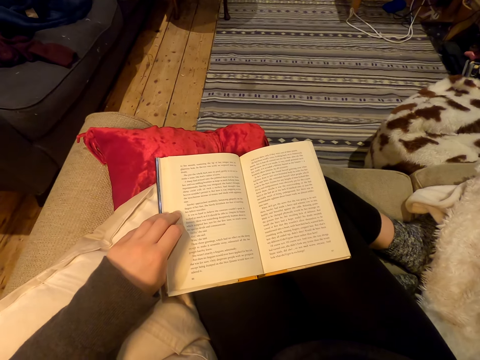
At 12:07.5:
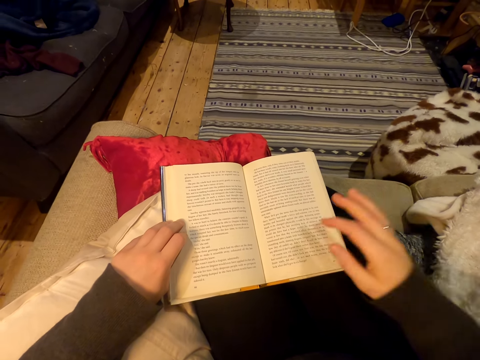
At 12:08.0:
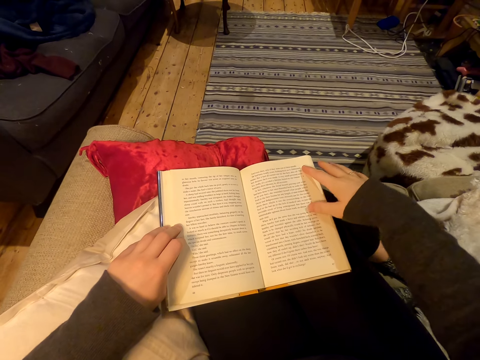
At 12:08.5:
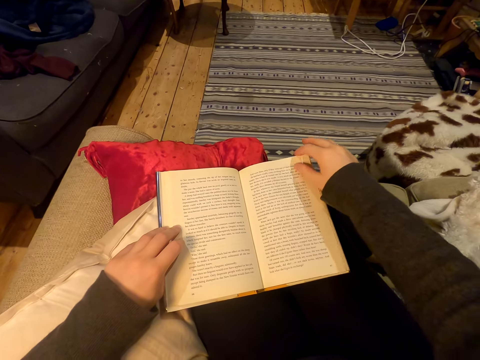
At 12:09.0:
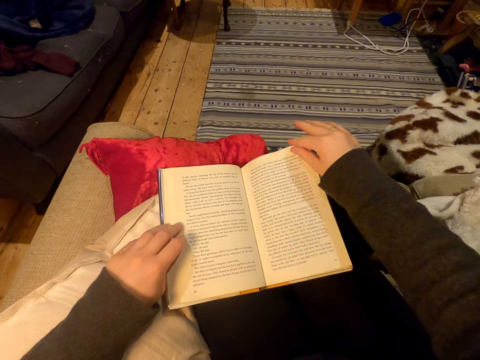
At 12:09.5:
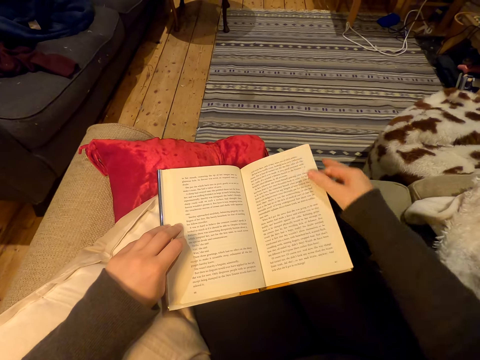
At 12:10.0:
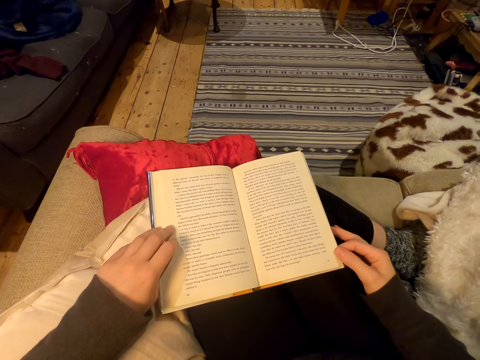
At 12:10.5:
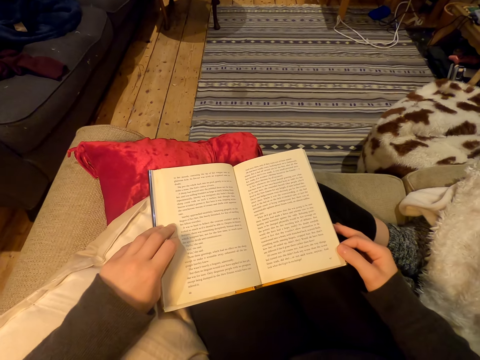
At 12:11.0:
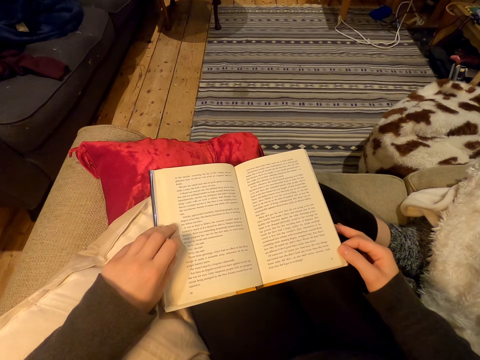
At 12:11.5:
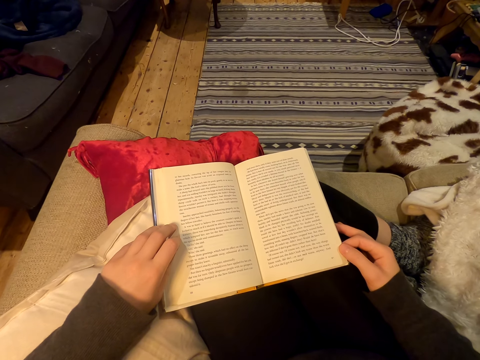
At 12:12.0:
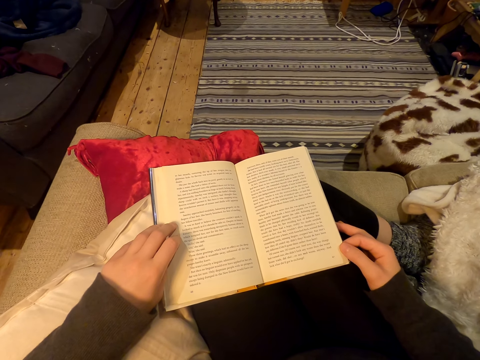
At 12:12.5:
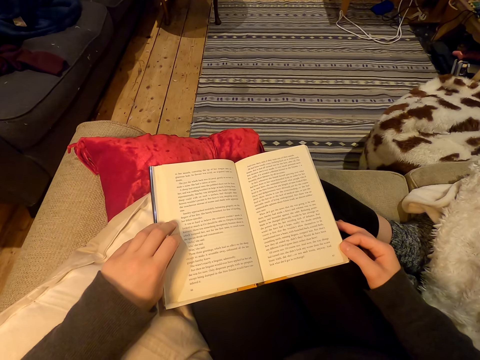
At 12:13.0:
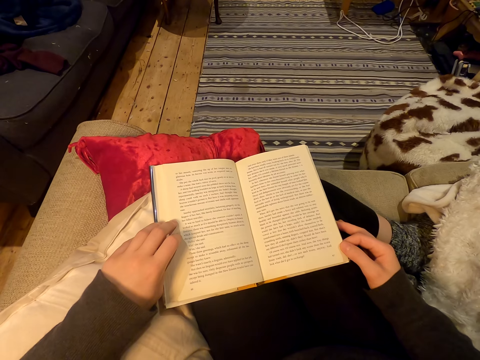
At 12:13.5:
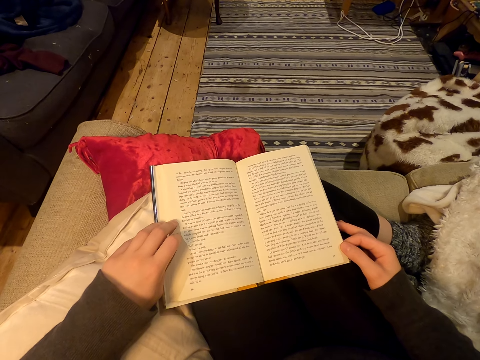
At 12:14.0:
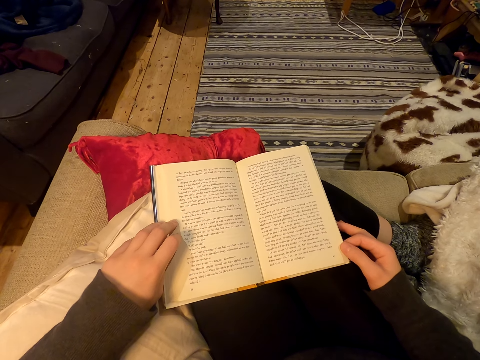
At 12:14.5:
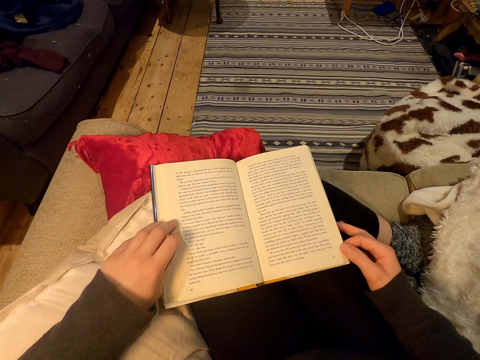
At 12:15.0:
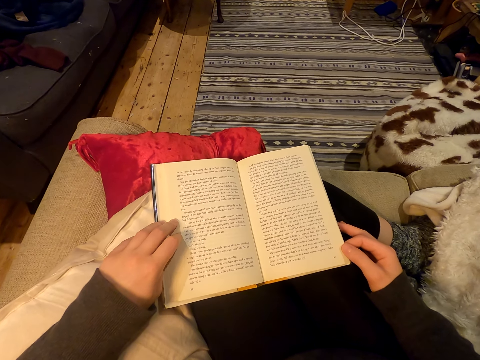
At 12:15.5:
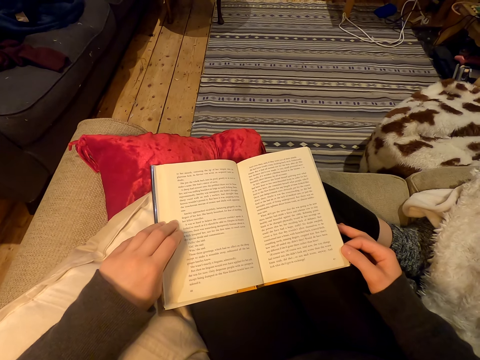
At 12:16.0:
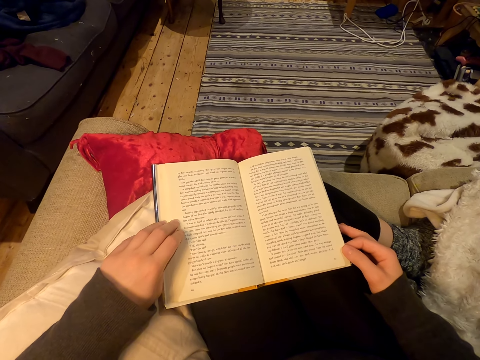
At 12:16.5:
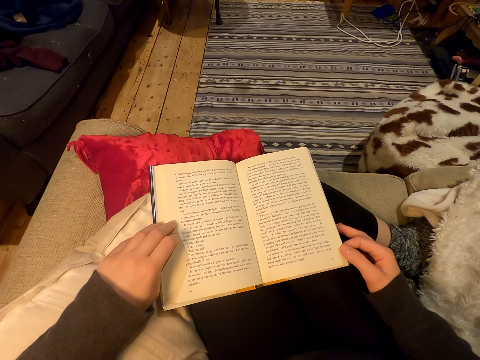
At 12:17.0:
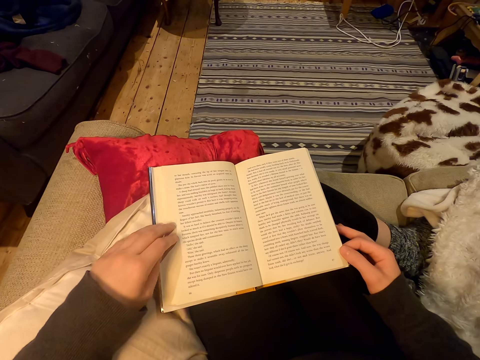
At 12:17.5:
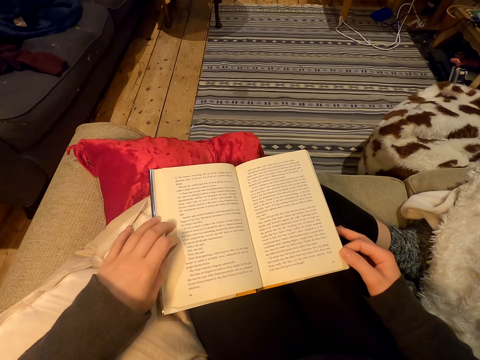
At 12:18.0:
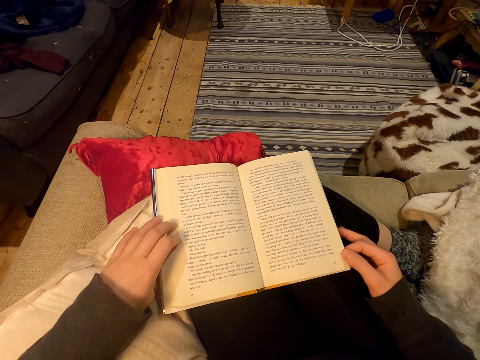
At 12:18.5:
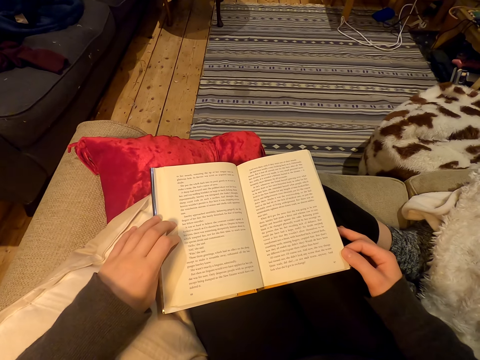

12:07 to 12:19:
The camera wearer lowers their hand. They hold the page. They move their fingers.

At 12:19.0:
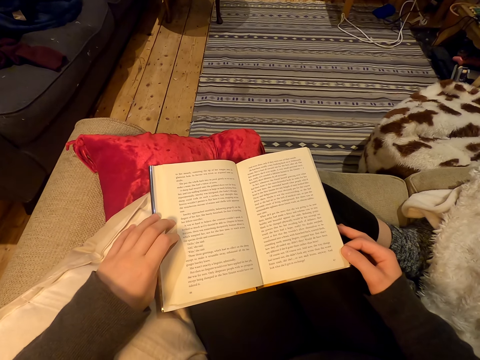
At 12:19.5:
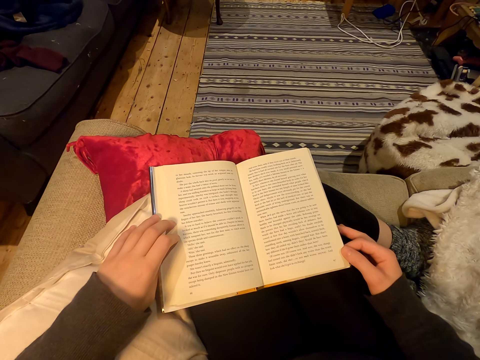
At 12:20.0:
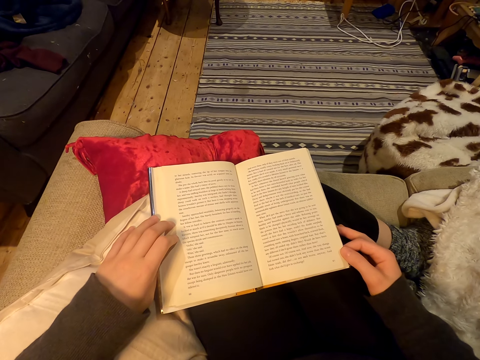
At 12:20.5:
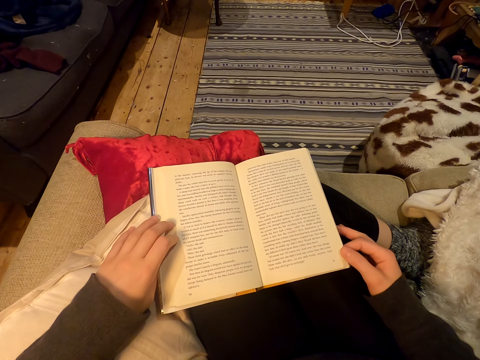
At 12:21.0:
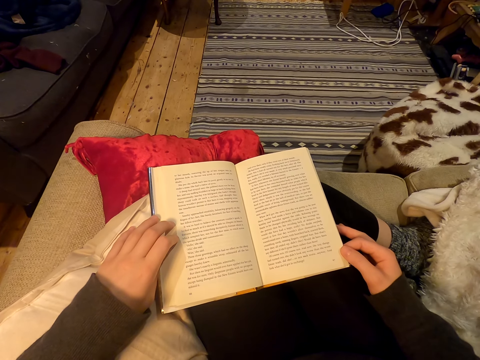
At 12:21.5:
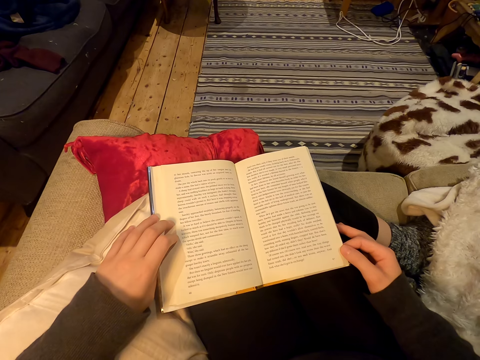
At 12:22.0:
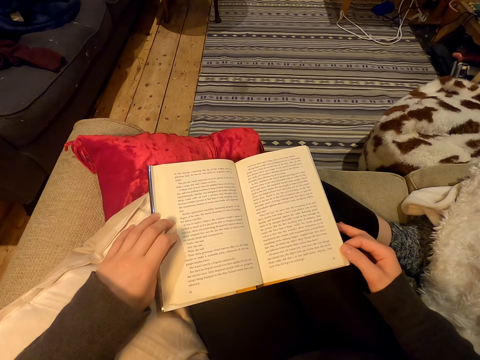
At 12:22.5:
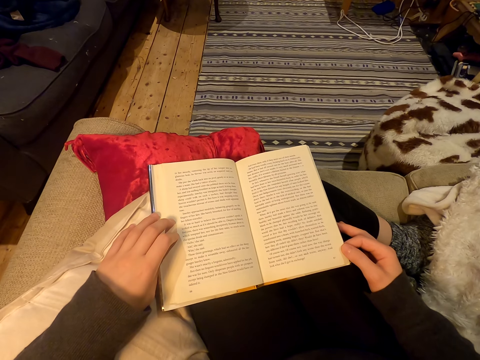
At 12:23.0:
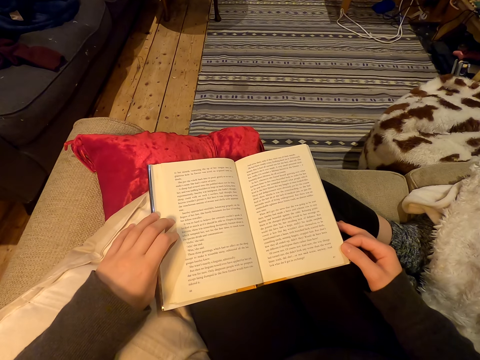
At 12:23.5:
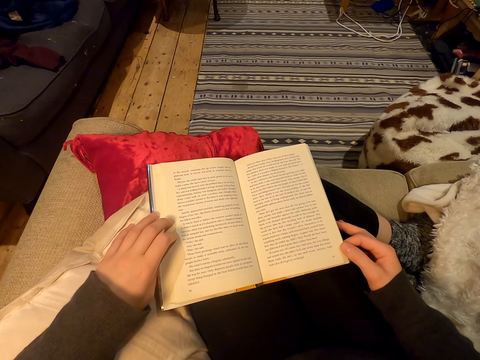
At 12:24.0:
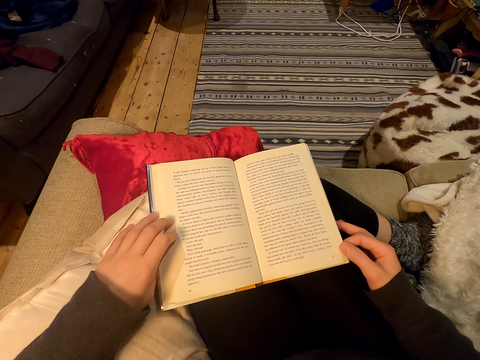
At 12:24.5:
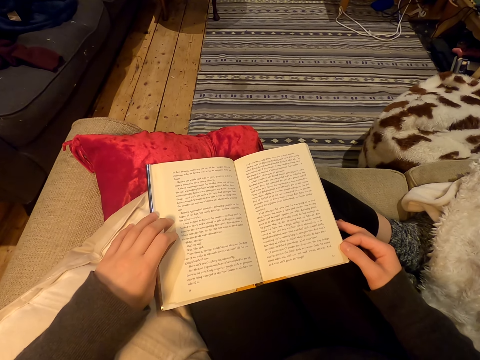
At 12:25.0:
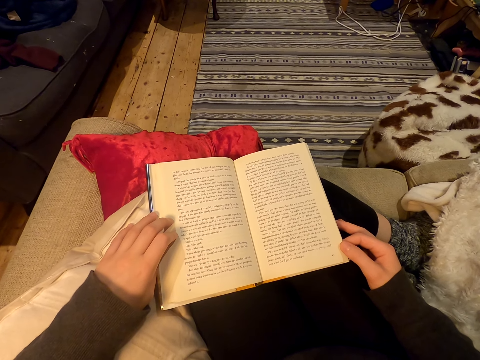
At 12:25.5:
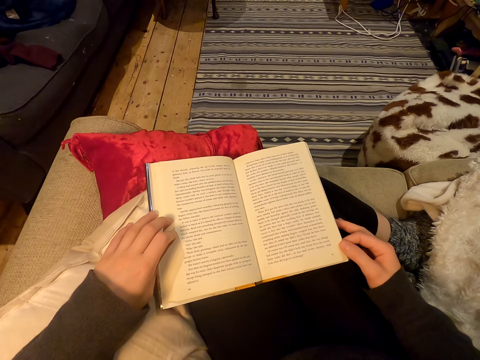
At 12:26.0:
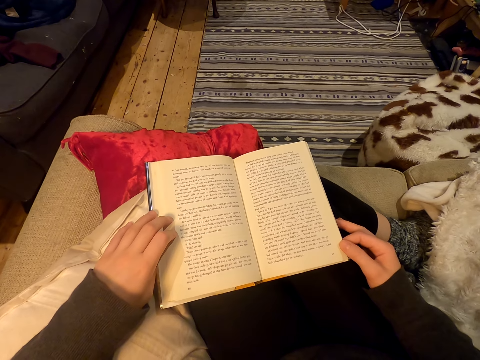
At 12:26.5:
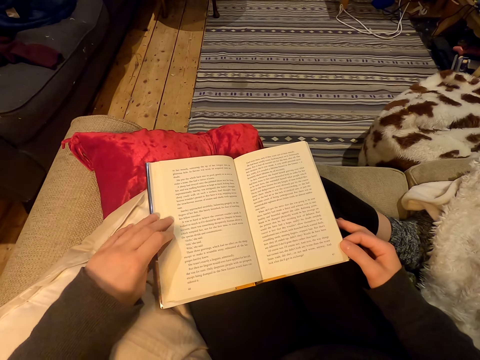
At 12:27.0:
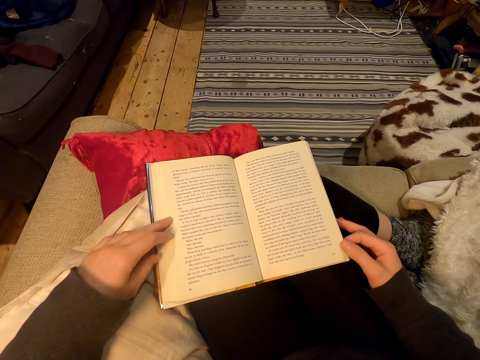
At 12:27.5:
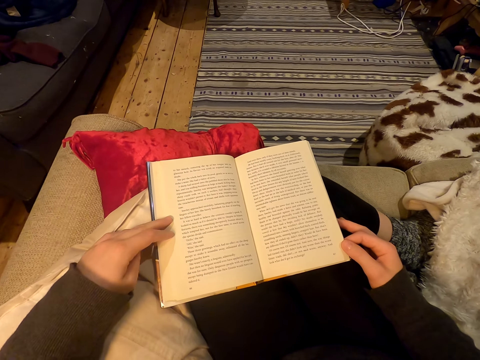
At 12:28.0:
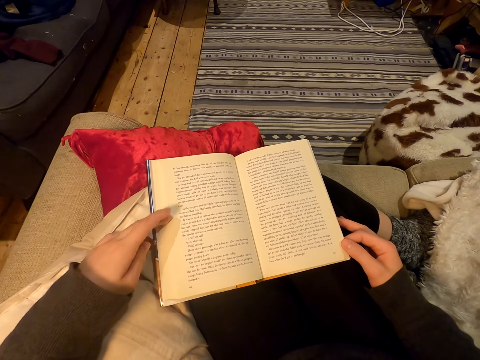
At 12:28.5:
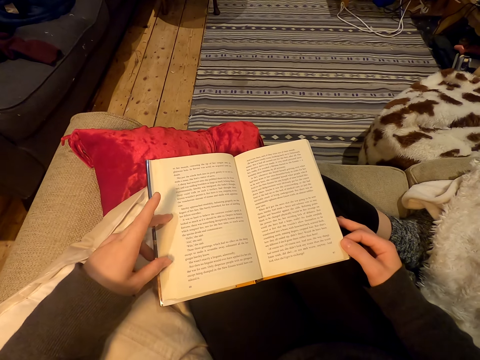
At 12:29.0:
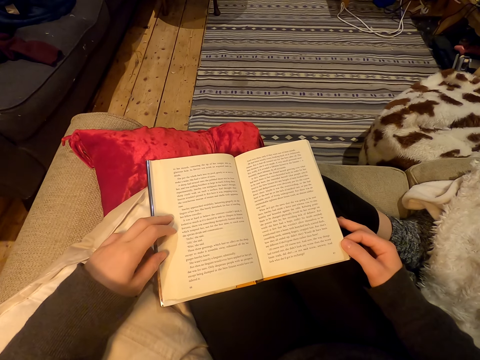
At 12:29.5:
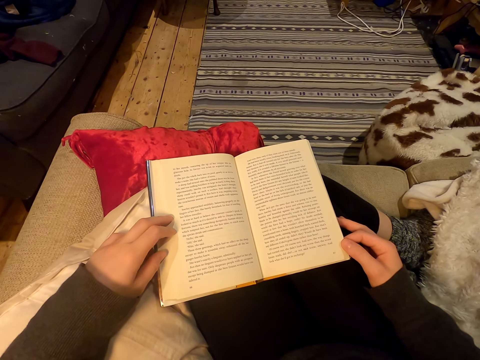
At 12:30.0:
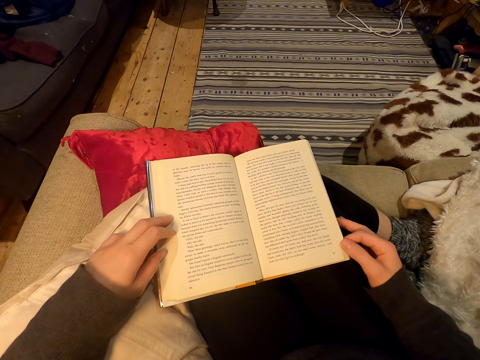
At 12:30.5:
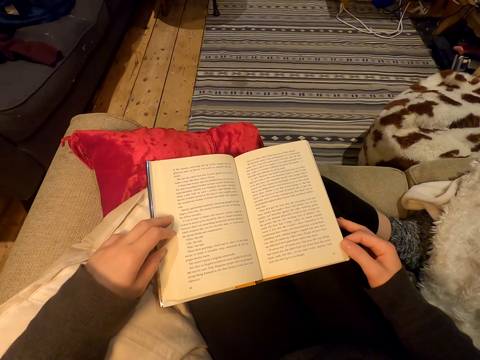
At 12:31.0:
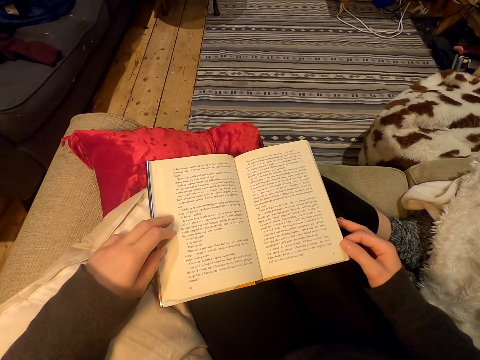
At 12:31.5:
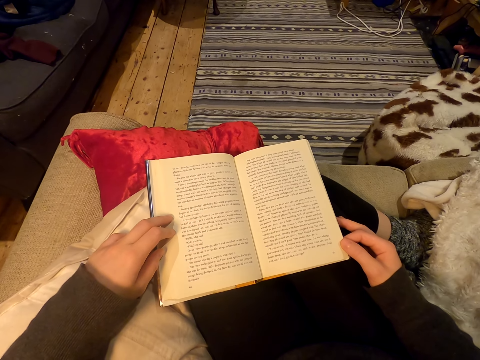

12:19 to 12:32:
The camera wearer moves their fingers.

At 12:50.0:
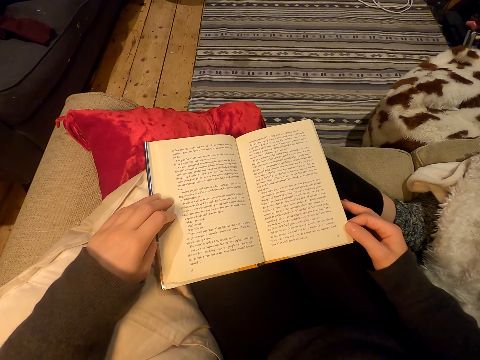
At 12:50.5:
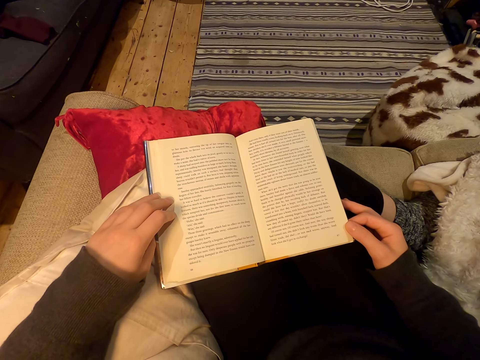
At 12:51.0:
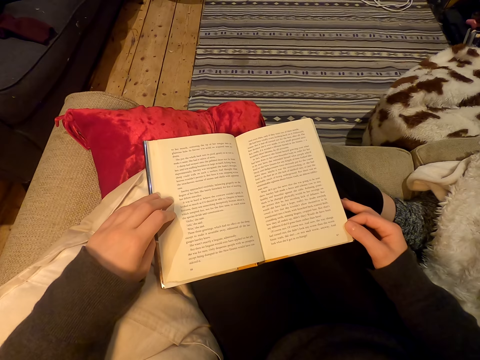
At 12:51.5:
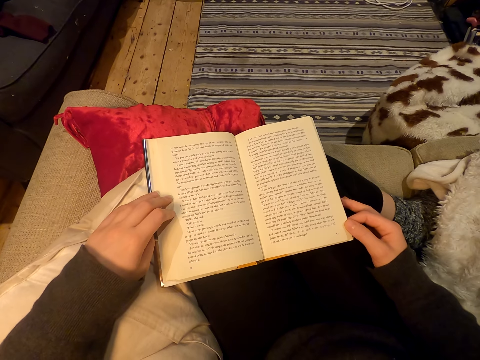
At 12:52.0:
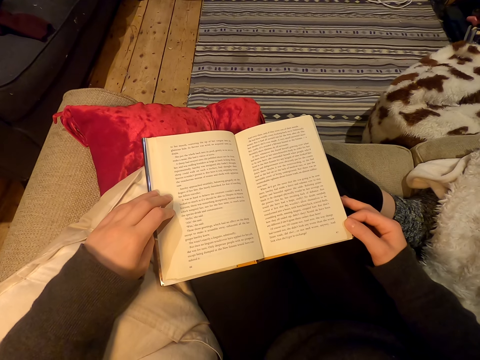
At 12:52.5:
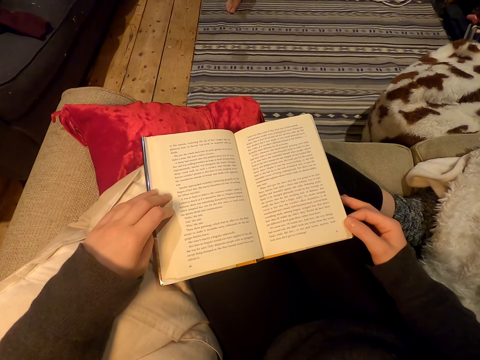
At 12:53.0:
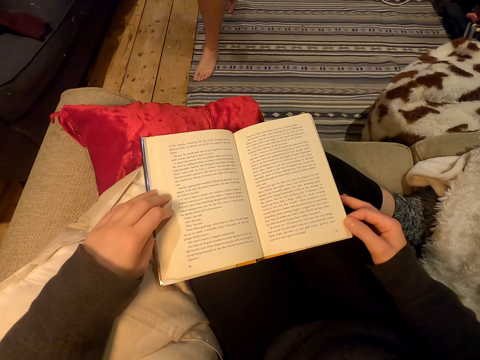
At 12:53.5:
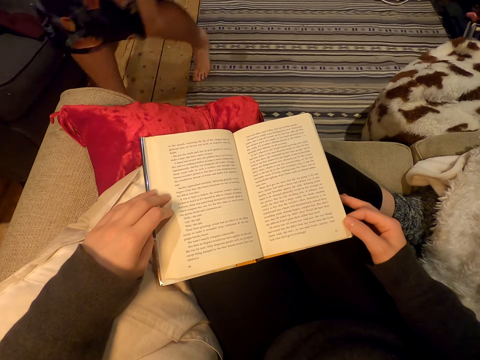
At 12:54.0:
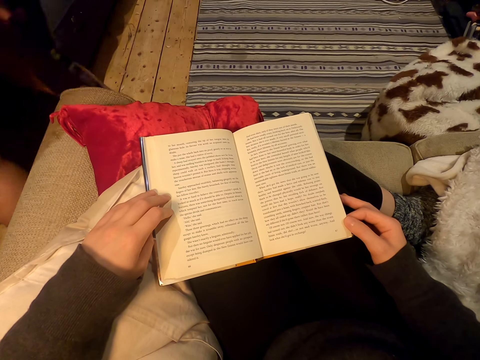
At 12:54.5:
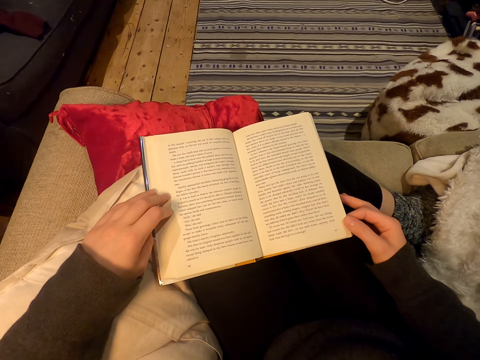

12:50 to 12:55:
A woman walks by.
